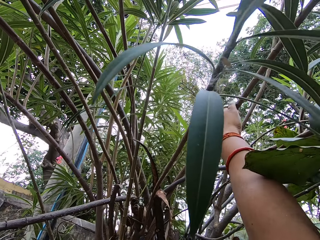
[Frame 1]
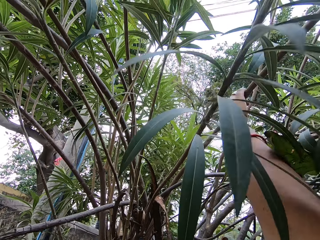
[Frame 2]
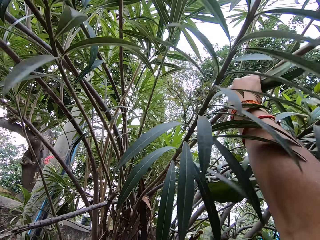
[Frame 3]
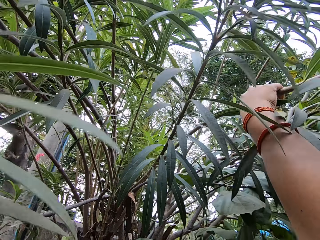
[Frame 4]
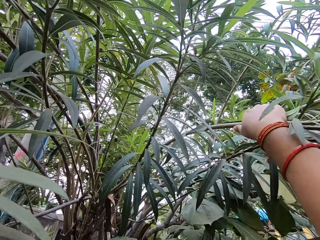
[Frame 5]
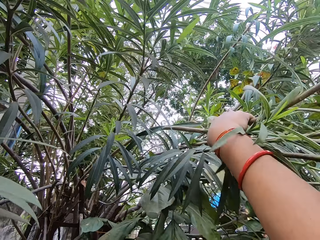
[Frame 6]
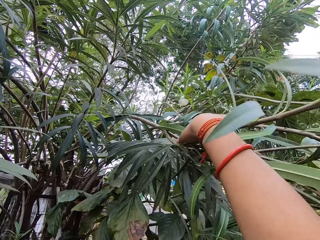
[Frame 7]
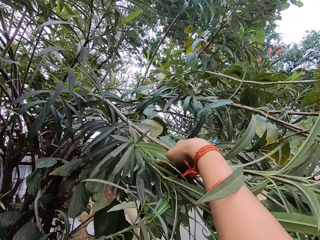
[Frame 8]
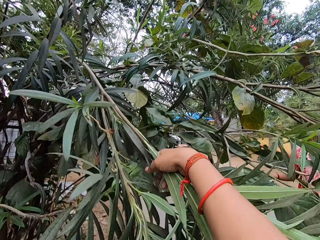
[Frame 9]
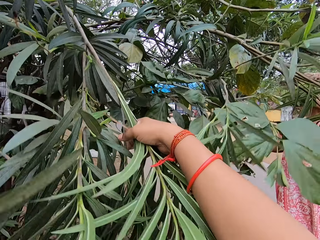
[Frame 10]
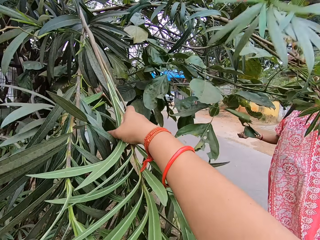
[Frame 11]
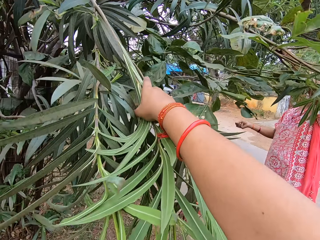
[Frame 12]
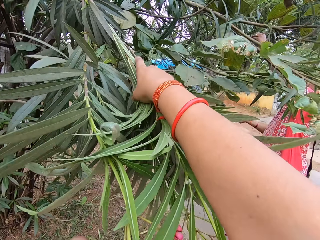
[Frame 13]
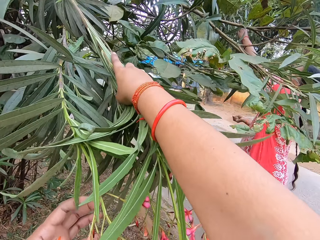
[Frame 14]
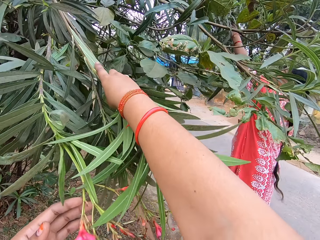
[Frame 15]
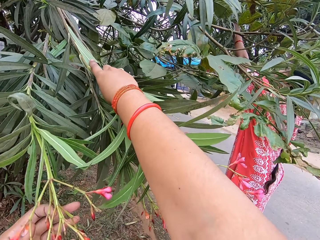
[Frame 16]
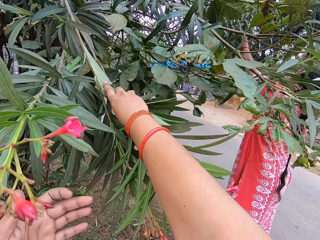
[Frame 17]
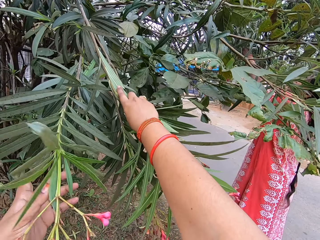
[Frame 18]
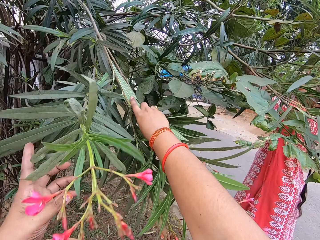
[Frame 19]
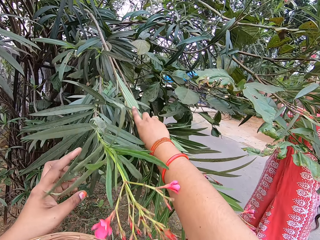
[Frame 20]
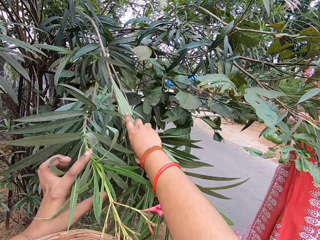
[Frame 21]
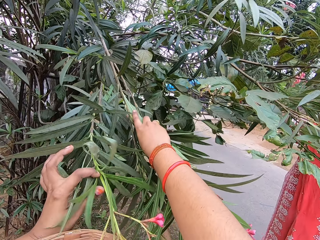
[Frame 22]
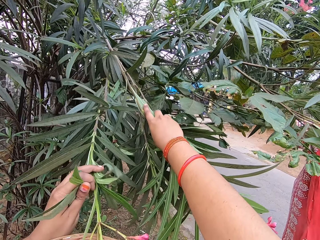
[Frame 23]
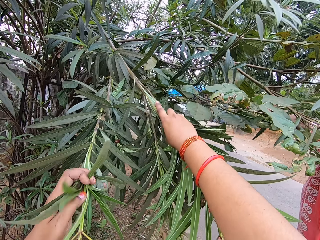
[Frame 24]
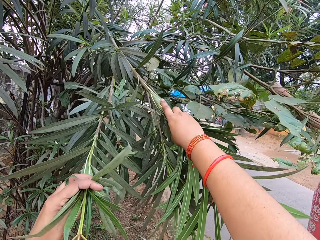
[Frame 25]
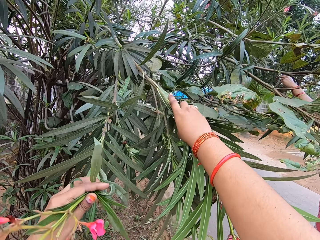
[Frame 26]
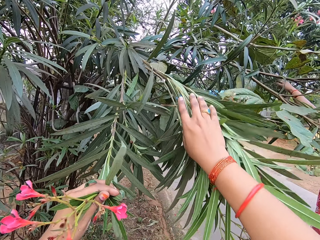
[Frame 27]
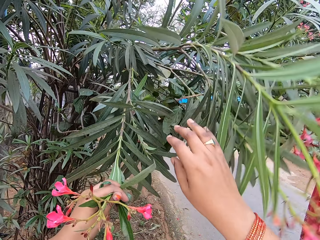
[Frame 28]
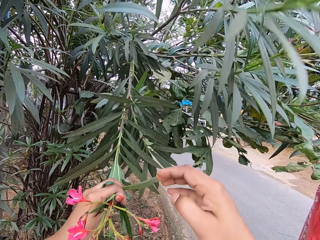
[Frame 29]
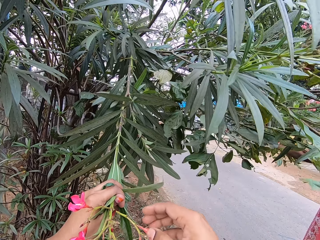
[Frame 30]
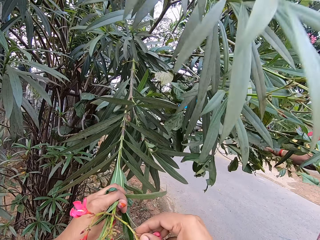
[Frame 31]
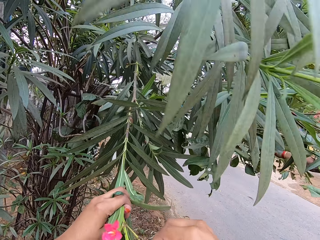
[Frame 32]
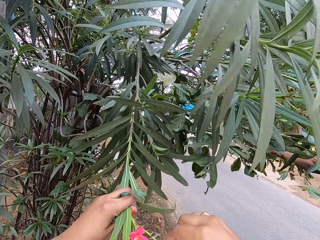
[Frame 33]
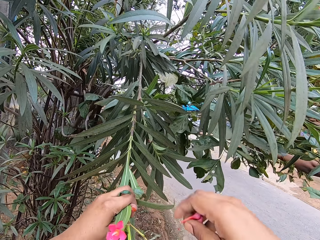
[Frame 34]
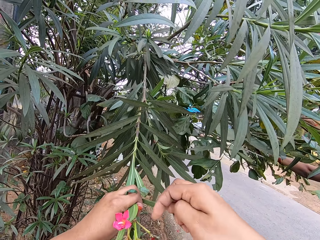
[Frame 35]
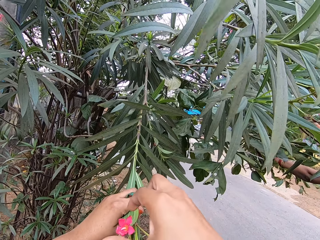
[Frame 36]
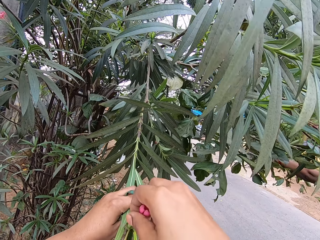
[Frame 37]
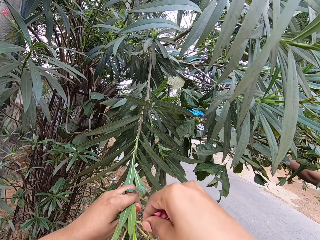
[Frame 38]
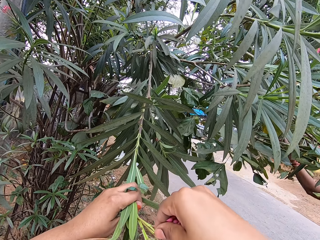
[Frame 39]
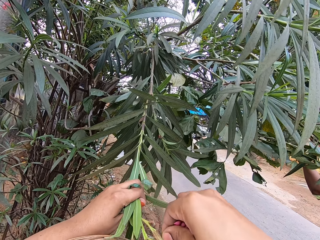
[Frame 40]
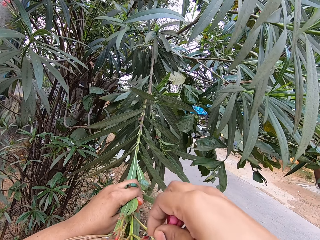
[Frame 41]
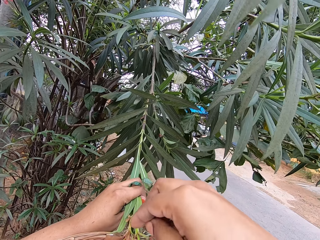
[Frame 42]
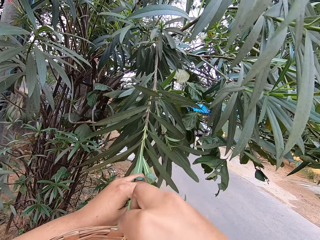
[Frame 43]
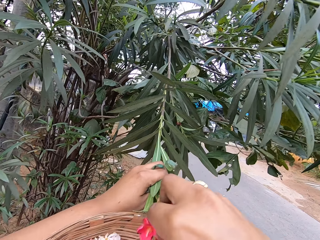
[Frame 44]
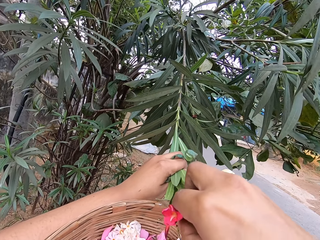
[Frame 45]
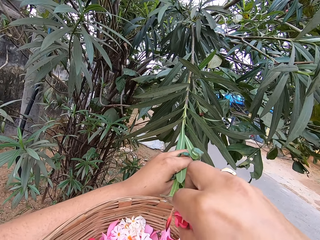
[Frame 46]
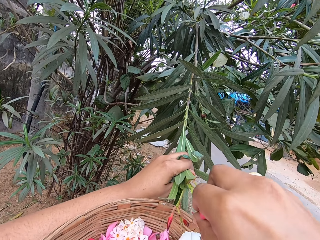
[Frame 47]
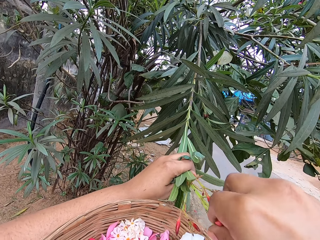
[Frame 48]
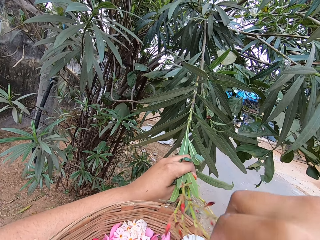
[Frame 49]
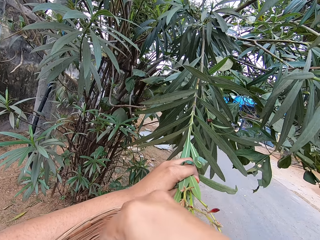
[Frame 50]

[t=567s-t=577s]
The camera wearer bends a flower branch. They hold a branch of a tree. They harvest flowers from the tree. They hold the branch of the tree.

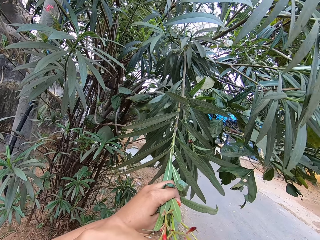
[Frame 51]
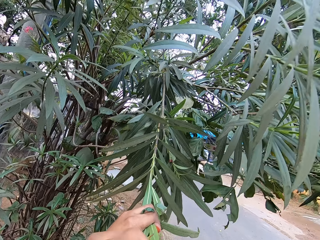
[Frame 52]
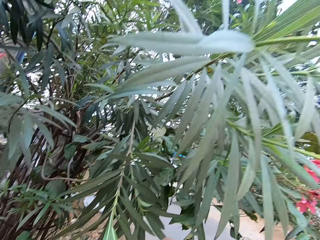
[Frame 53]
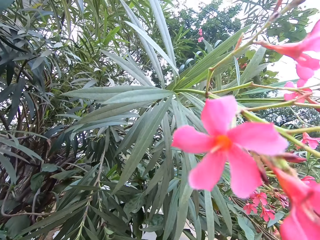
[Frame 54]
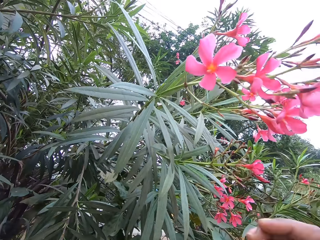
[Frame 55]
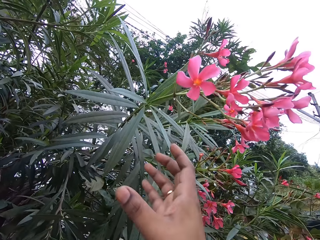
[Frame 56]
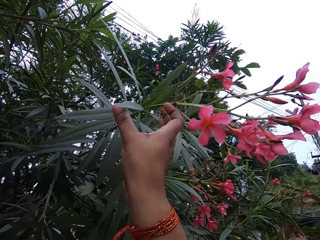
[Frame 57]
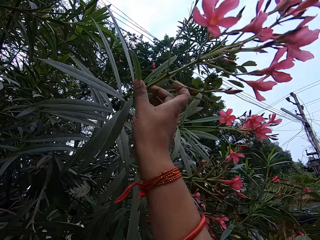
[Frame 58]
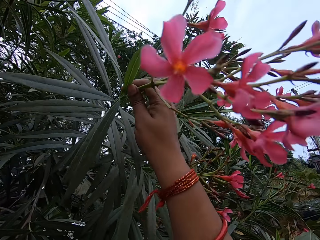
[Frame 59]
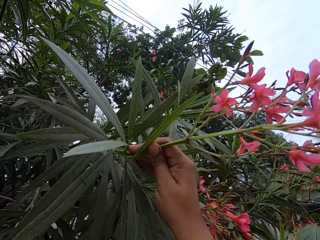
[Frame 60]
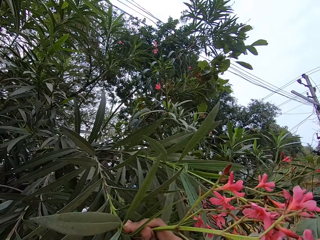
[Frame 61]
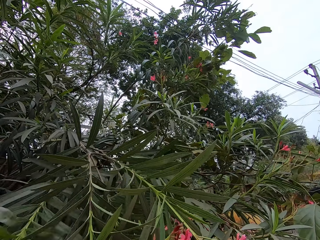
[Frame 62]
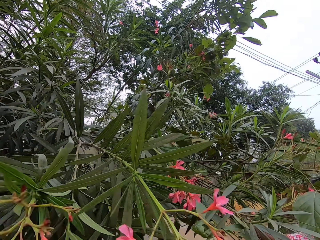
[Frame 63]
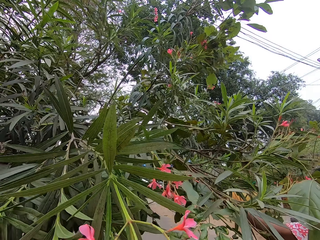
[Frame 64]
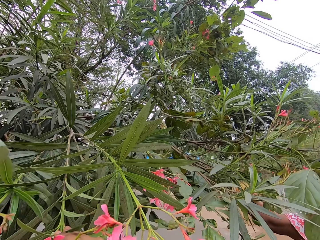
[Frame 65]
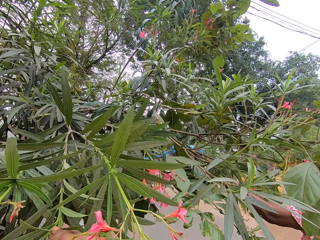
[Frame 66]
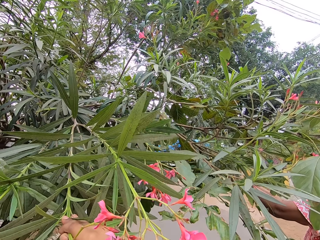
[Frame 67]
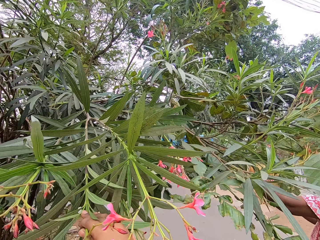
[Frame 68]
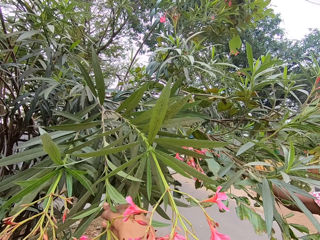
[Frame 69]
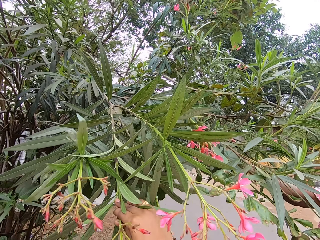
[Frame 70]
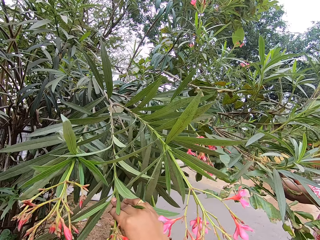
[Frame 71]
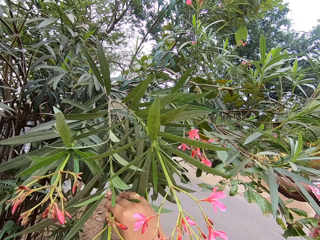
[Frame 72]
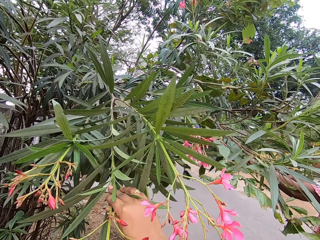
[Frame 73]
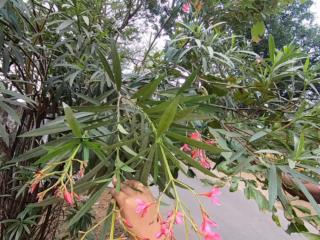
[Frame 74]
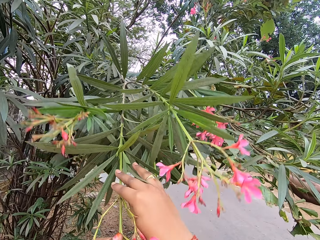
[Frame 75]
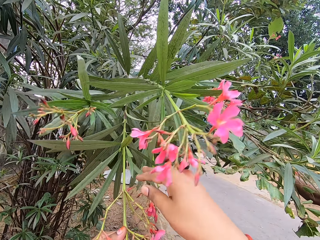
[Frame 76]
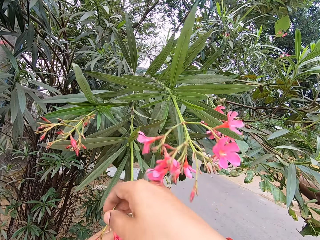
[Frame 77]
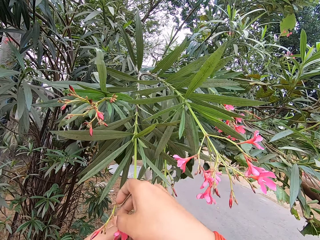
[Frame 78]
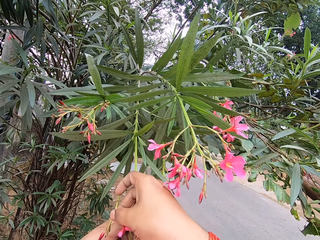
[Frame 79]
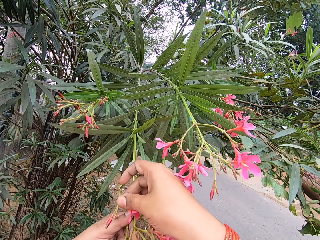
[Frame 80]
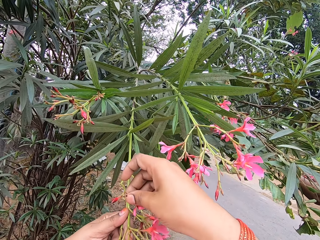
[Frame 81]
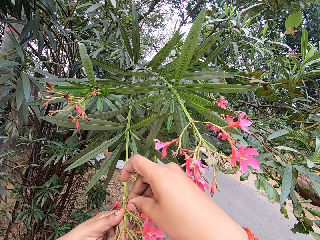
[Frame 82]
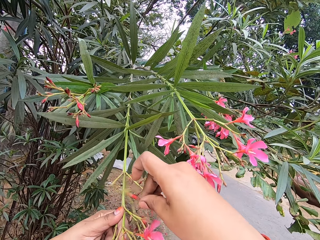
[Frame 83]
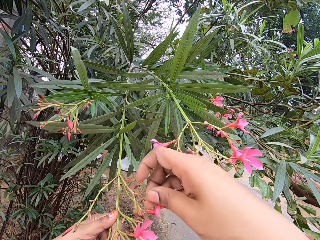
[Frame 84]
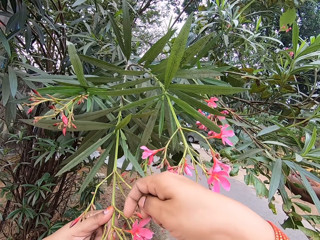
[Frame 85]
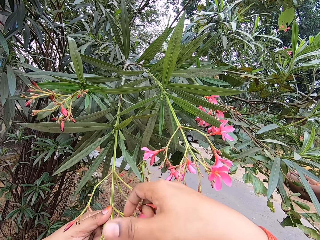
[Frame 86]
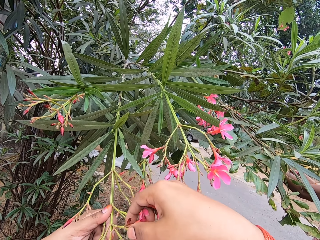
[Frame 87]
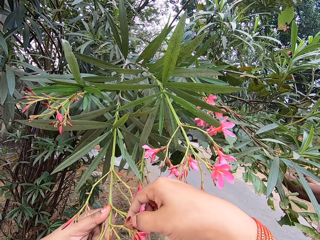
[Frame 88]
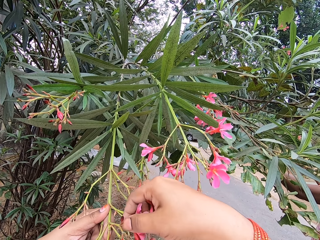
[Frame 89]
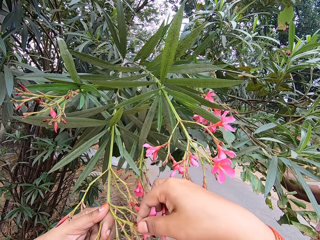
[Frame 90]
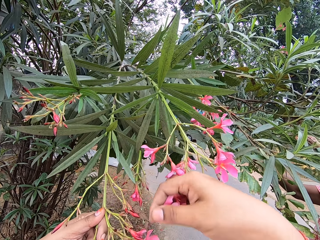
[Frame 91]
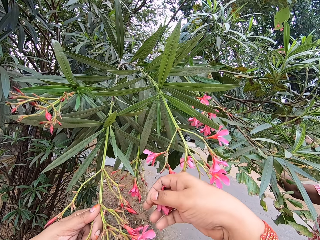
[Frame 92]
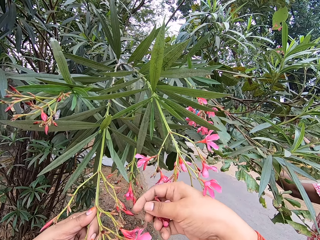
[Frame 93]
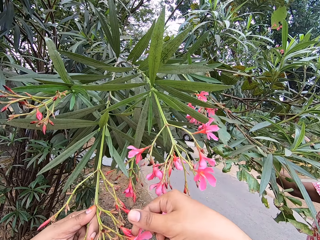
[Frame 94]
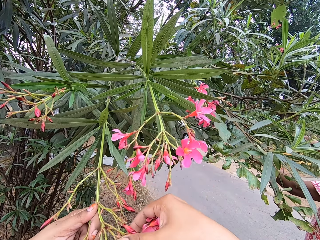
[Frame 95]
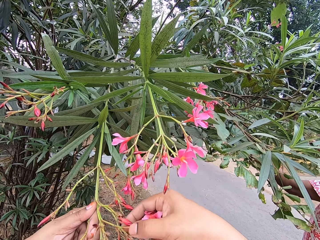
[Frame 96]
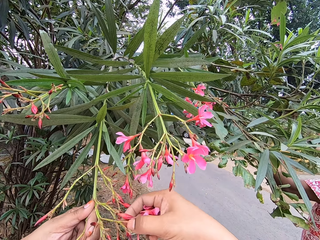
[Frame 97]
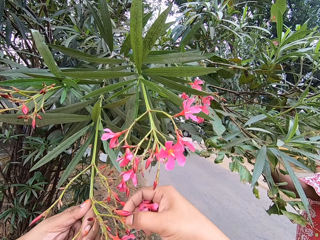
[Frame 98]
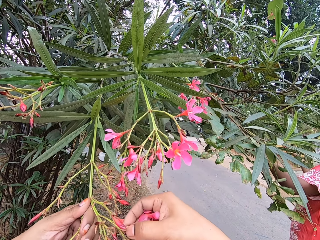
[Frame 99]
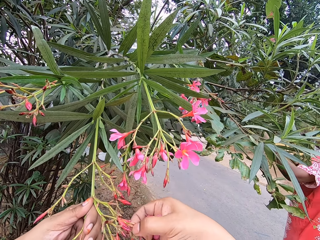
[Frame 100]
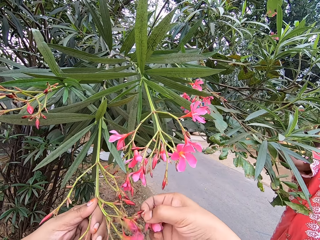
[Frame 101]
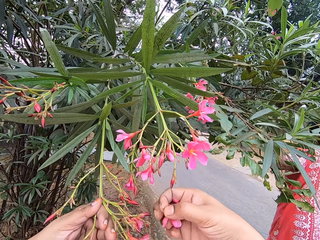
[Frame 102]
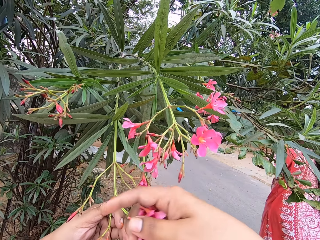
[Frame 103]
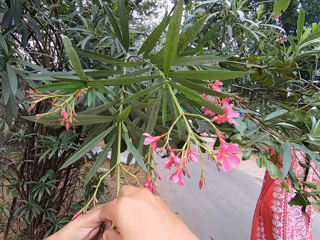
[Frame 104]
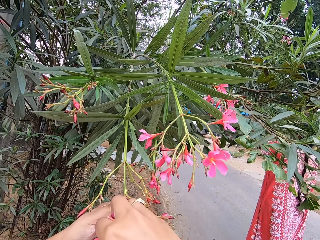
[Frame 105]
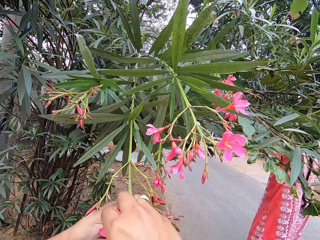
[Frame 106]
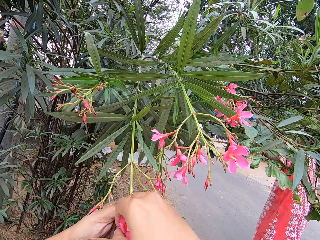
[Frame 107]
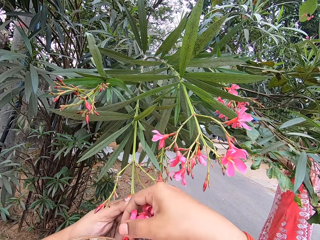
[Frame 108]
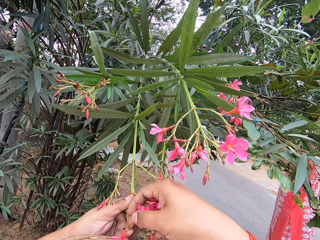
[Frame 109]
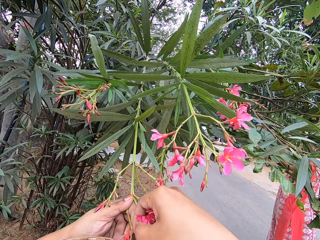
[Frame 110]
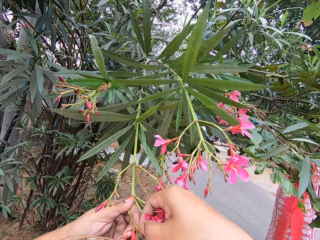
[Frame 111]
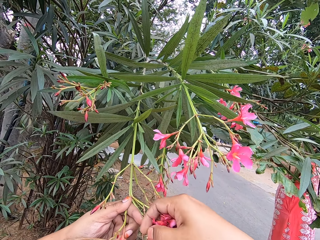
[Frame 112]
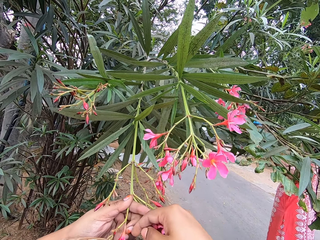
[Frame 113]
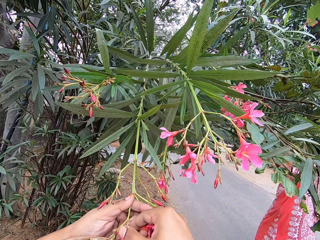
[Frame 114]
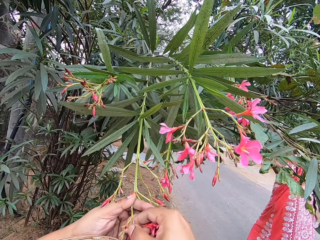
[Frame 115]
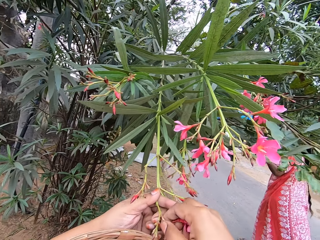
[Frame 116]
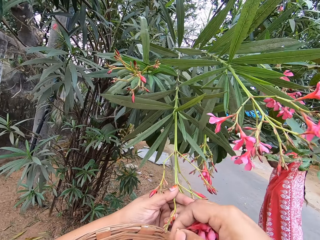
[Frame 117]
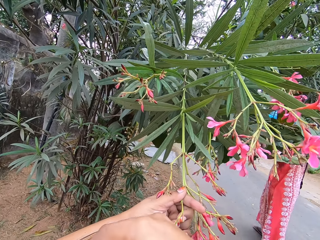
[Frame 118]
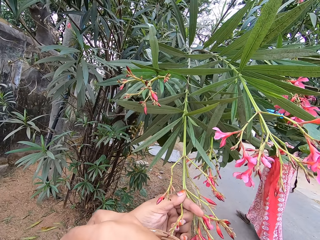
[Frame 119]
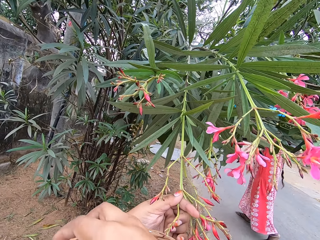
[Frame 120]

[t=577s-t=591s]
The camera wearer places the flowers in the weaving basket. They hold the basket of flowers and hold a branch of a tree. They pull branches of the tree. They bend a flower branch. They harvest flowers from the tree. They hold the branch of the tree. They hold the basket of flowers, hold the branch of the tree and pluck flowers on the tree.
